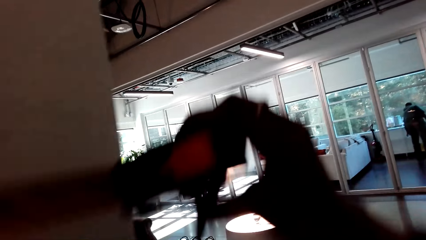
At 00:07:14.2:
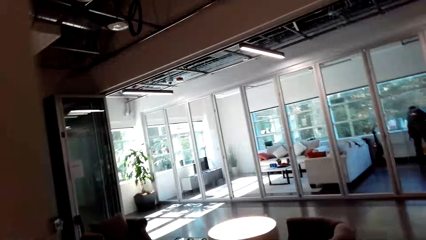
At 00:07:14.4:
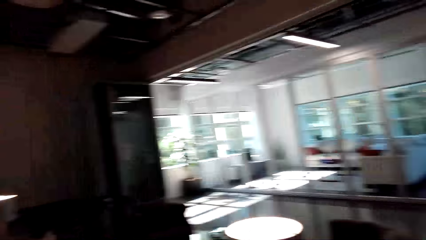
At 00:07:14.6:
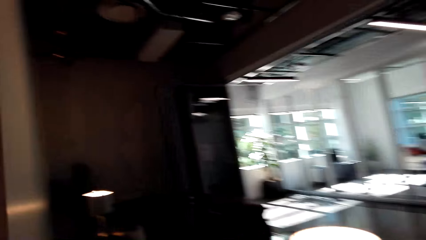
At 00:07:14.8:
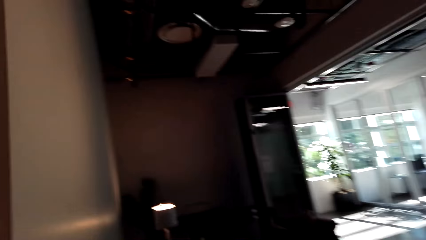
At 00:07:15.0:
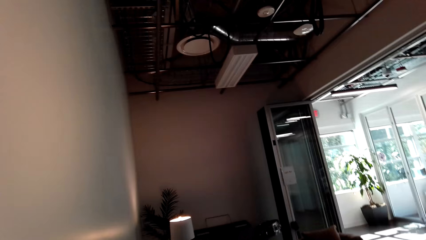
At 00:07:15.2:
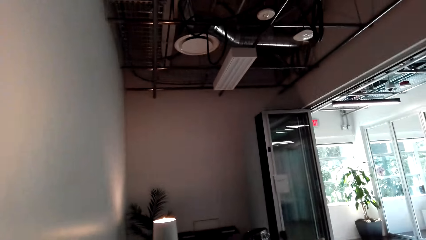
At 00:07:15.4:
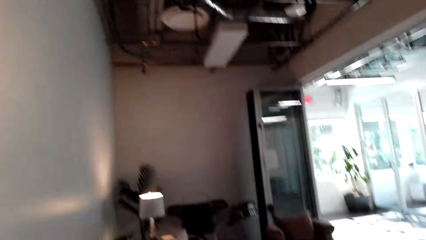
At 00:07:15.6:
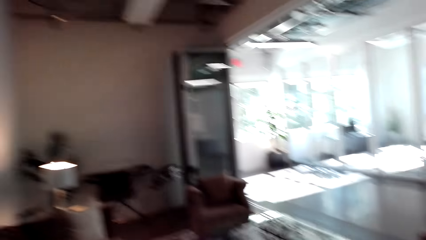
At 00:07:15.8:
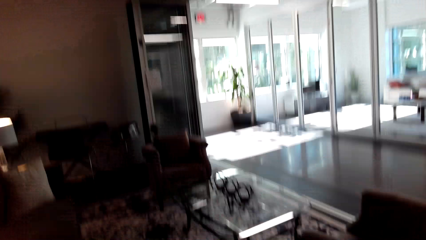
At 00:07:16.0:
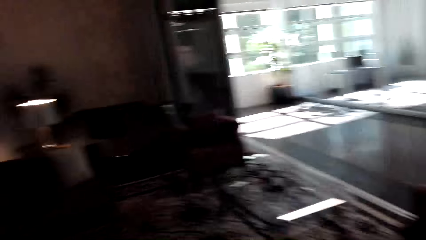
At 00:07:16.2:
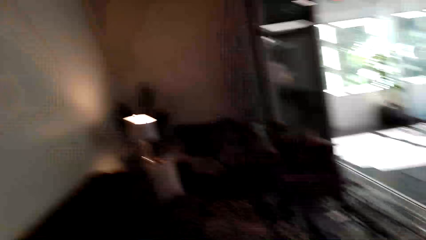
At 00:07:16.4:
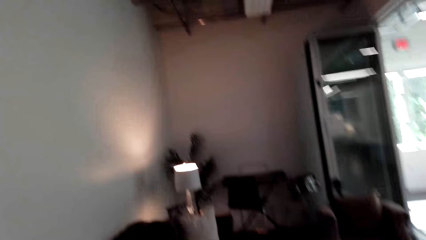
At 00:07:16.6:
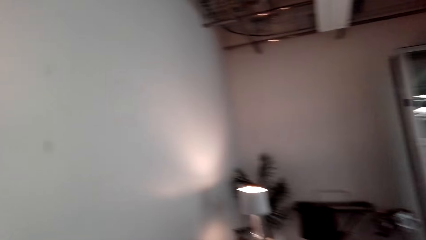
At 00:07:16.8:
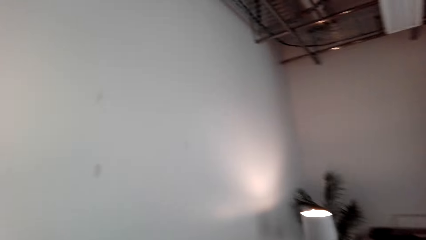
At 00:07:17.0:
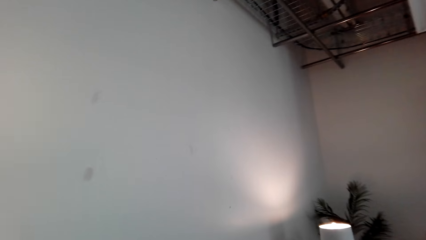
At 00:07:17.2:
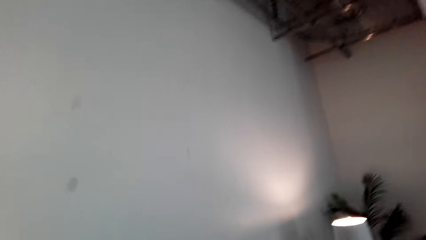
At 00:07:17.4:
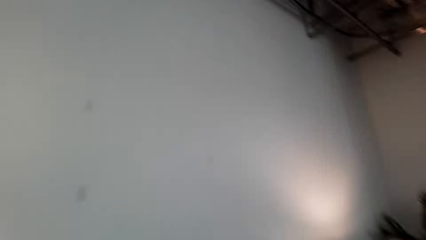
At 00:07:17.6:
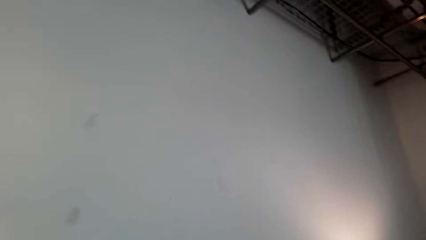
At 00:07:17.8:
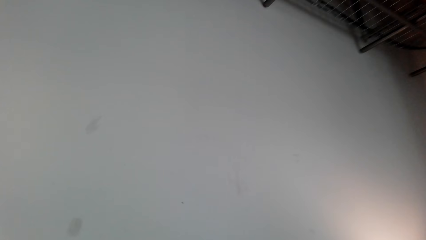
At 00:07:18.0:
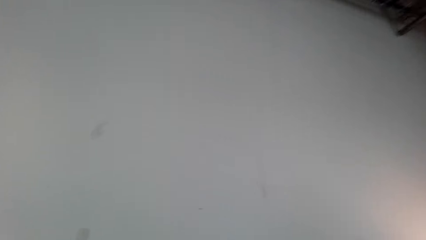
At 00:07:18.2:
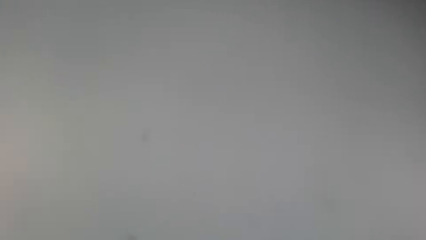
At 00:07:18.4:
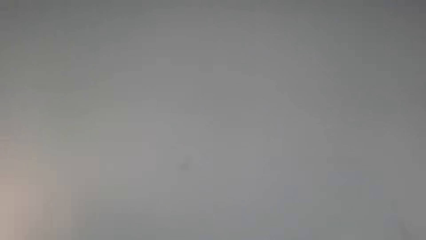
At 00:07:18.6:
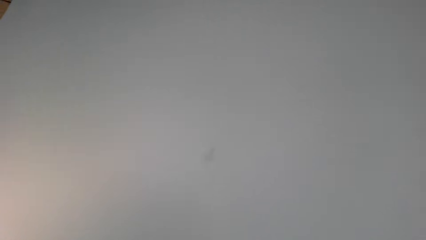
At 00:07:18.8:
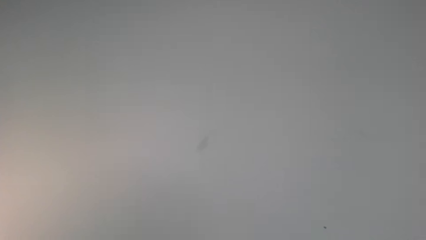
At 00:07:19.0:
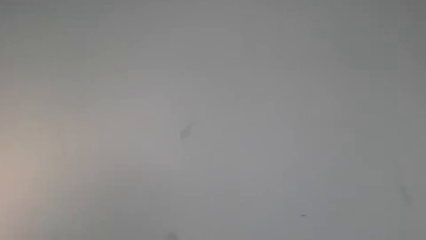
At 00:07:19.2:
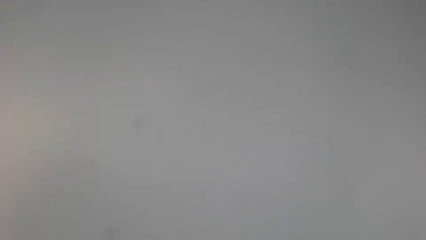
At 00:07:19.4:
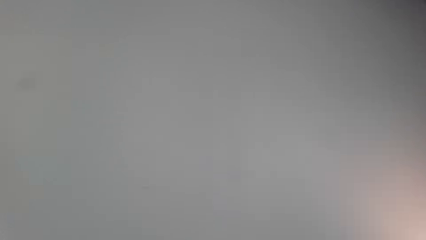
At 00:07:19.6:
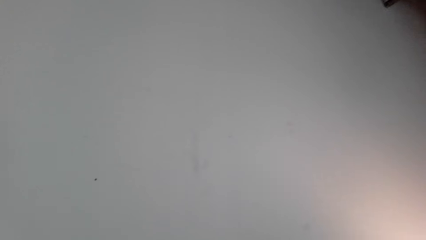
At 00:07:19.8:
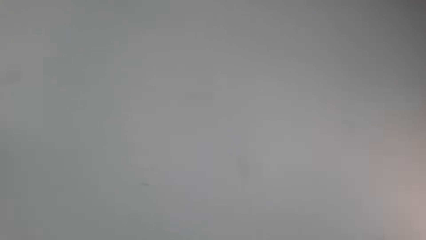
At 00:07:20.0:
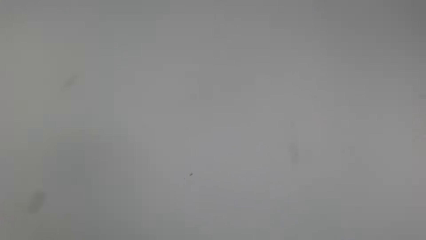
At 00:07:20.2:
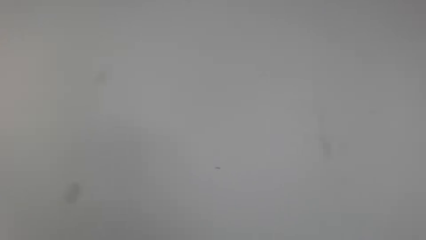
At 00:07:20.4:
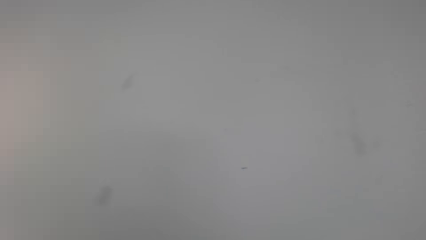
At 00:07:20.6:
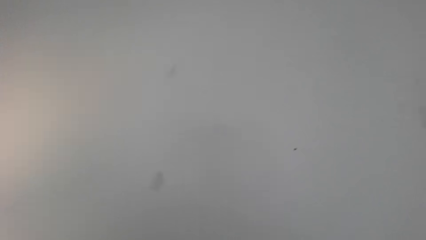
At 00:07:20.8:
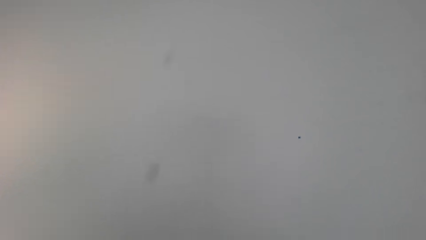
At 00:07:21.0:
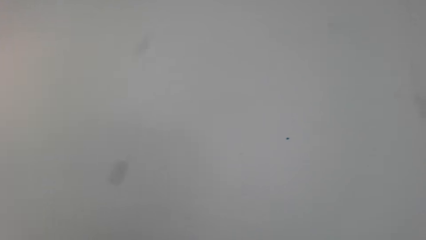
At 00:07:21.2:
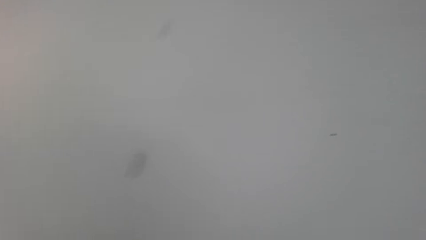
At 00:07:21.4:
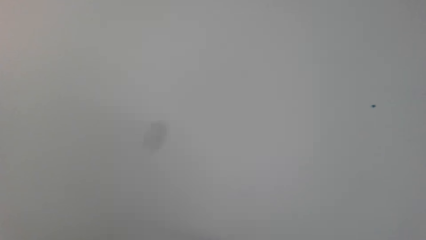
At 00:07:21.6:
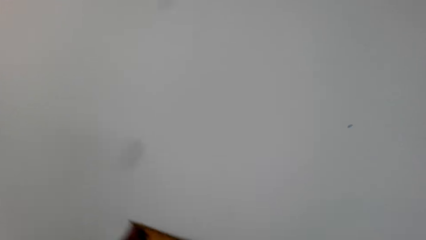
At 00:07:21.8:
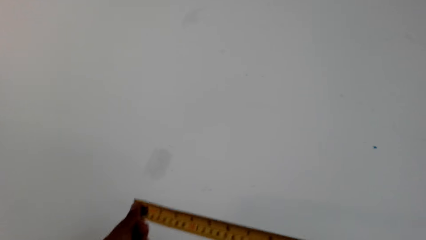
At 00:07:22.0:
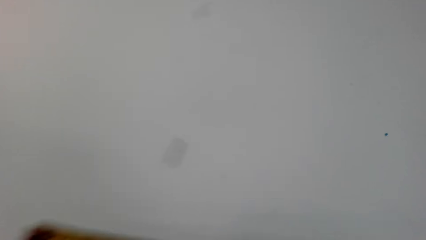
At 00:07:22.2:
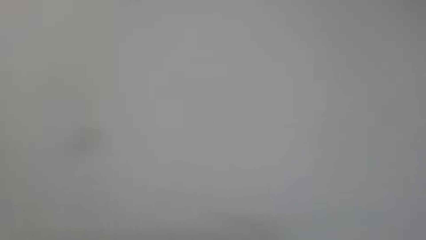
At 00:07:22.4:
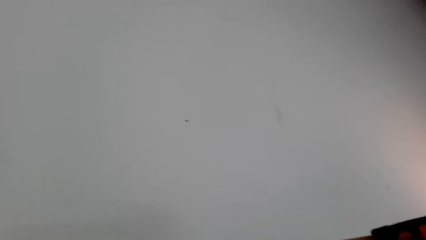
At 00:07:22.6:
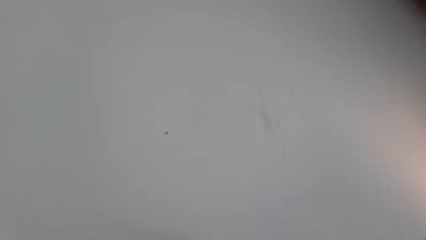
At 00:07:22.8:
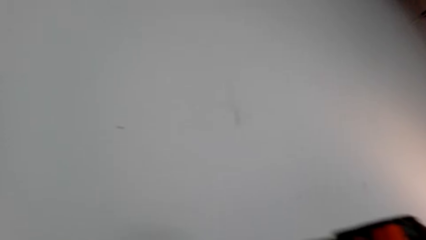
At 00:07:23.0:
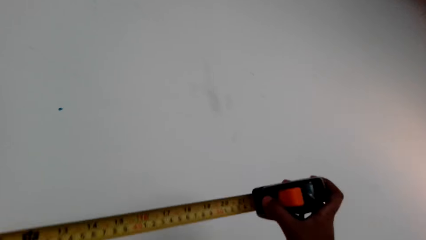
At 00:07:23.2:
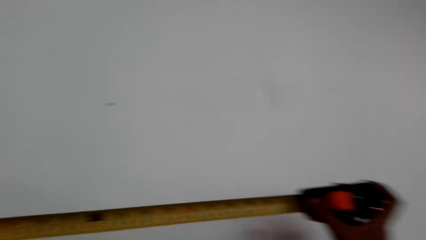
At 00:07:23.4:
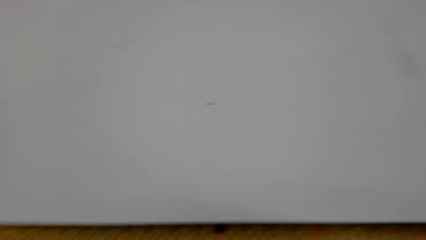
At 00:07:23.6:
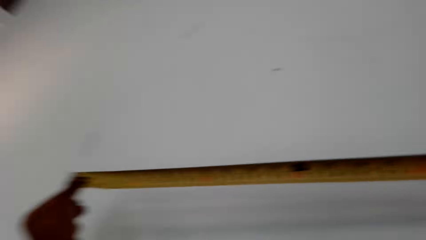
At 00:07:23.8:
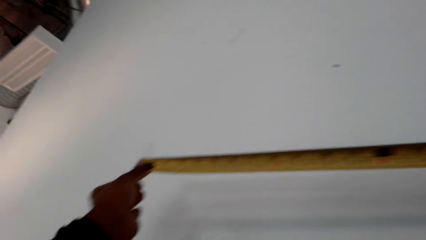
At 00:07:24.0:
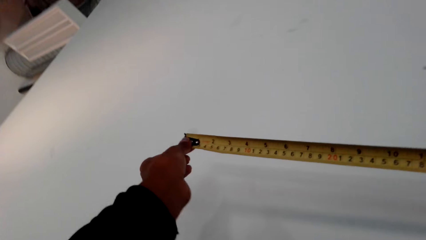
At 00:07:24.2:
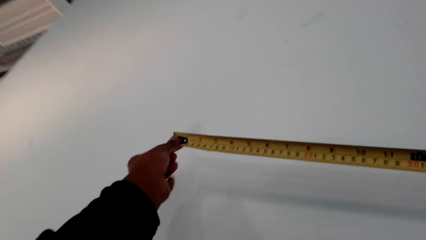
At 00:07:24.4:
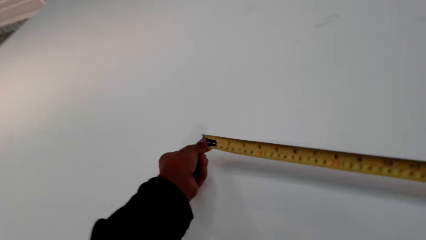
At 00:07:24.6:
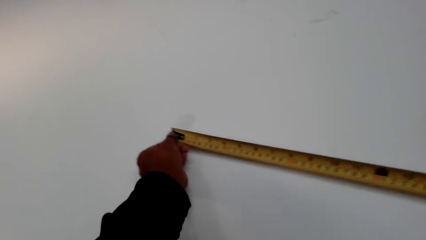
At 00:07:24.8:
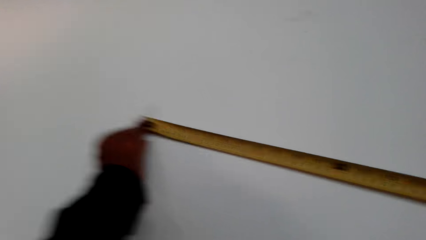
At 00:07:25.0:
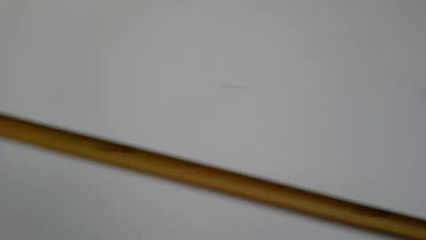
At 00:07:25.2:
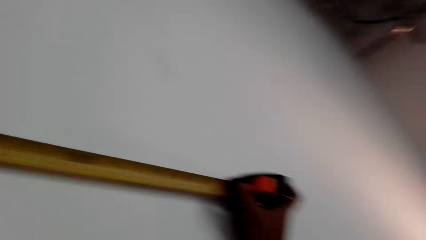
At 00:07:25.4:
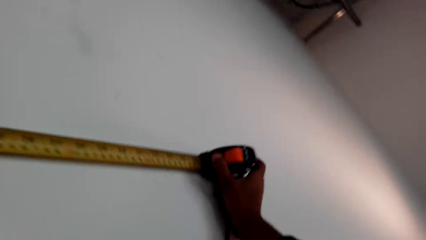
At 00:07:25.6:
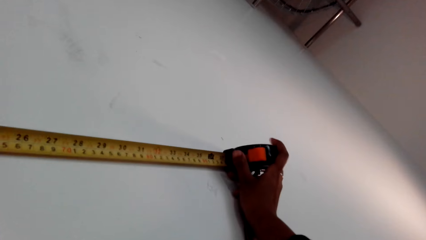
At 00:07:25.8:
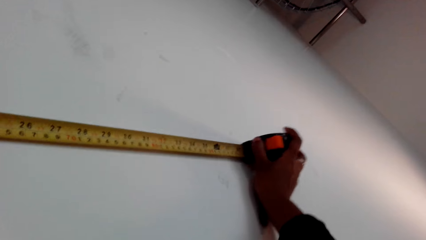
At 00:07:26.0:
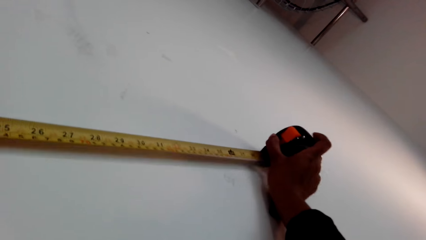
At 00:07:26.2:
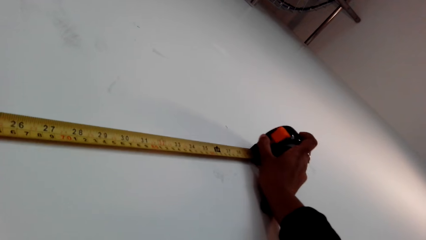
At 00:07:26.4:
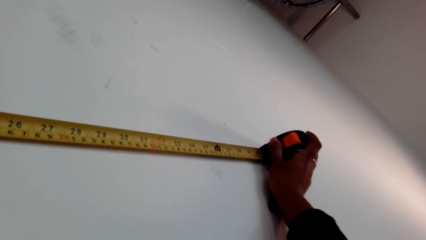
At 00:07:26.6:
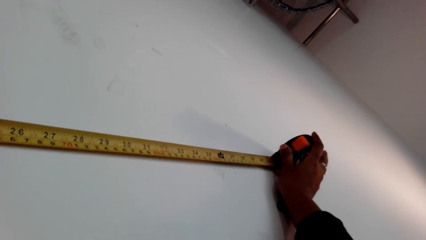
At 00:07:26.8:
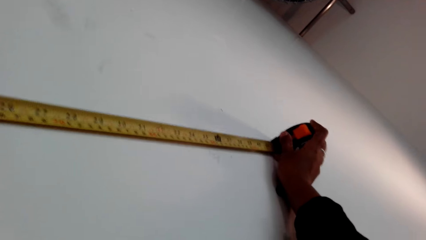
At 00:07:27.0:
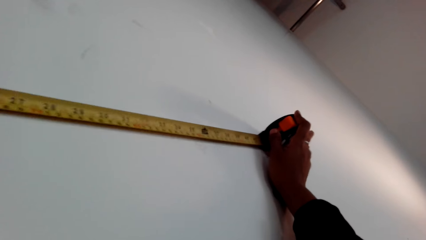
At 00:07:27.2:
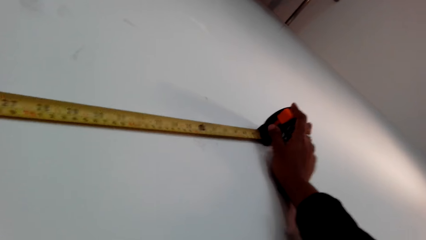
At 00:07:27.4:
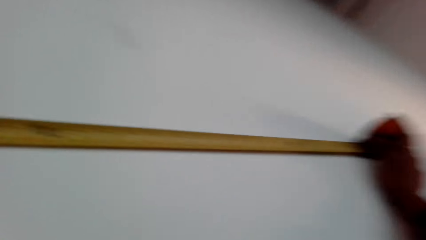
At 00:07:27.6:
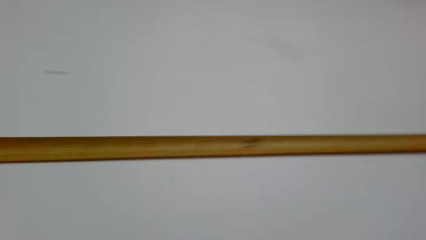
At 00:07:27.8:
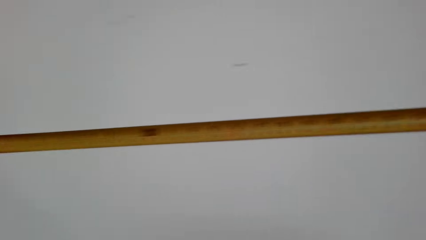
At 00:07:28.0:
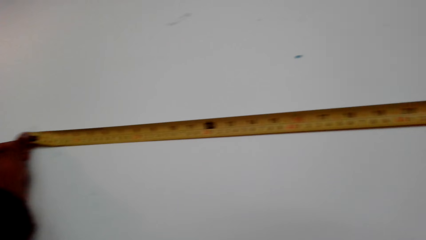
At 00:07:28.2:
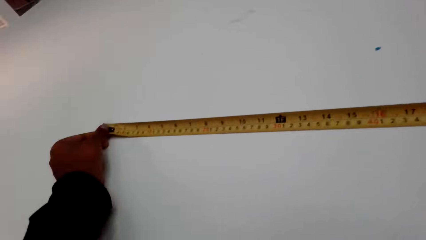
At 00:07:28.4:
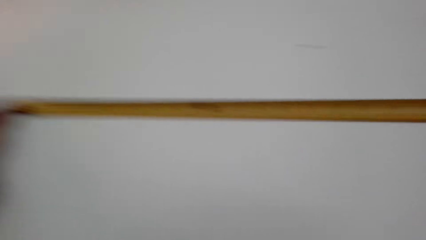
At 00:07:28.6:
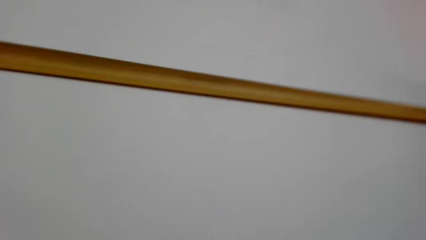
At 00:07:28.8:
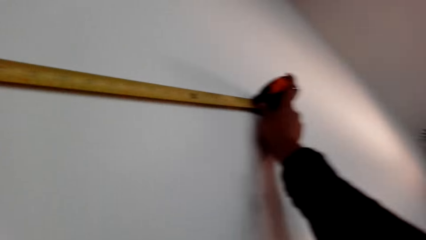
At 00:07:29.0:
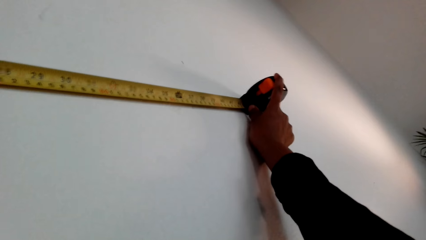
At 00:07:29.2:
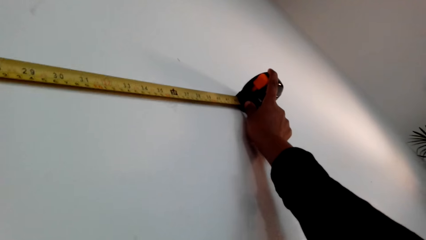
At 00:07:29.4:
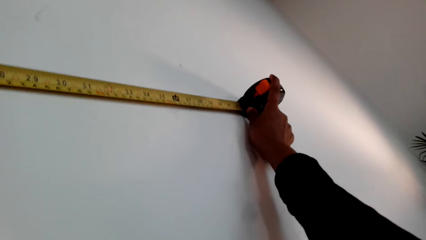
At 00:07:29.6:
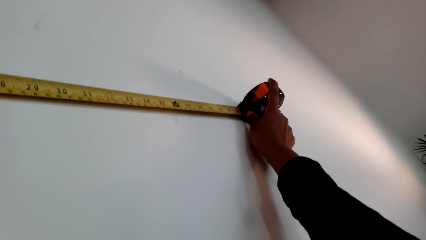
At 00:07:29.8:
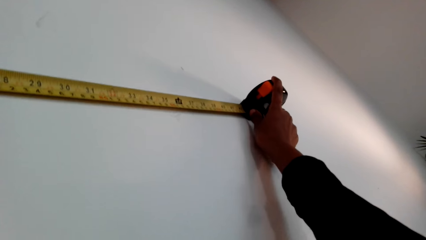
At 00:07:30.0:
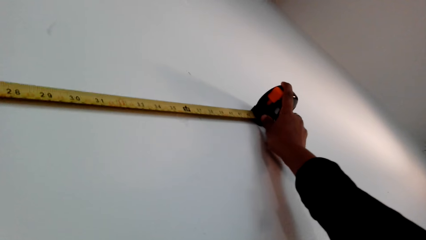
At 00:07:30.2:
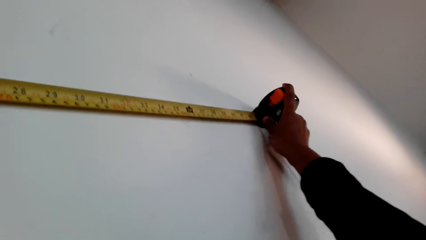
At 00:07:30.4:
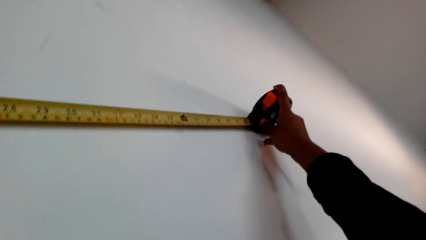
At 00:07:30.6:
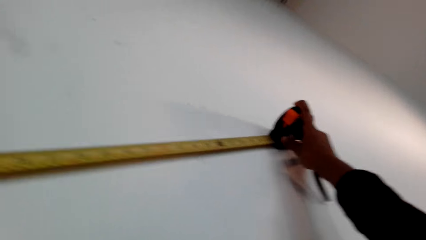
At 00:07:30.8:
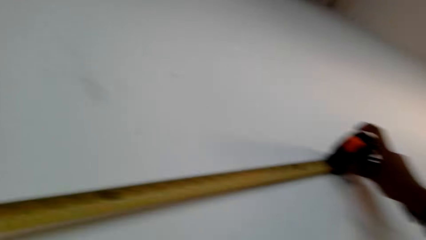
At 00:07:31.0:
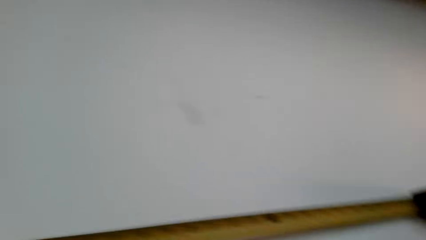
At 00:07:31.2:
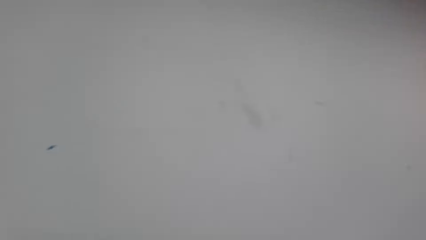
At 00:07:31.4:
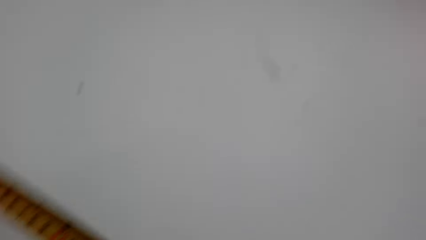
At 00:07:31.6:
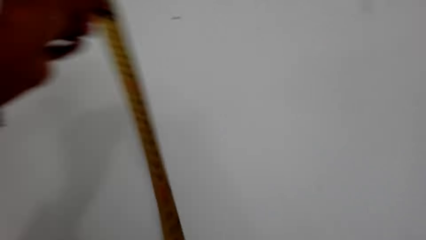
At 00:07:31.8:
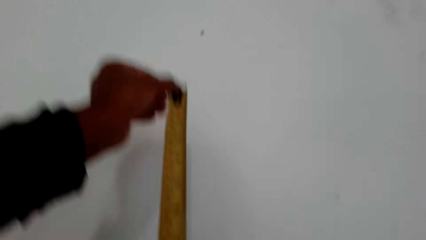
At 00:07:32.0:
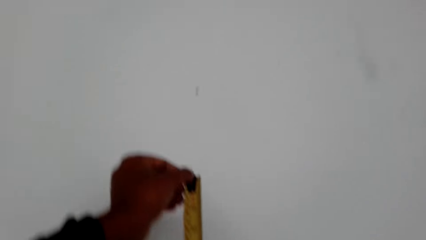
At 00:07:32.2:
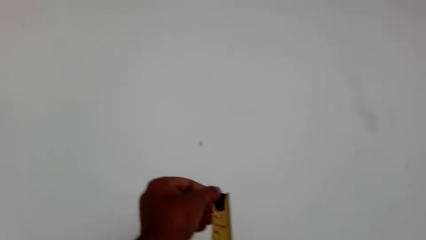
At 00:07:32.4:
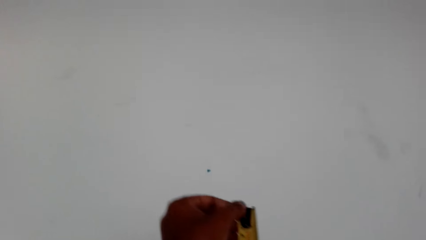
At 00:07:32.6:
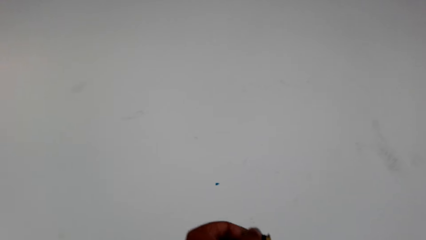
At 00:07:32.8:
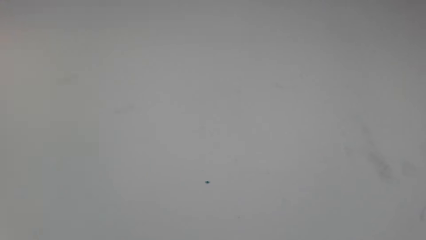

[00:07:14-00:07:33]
The camera wearer walks to the sofa. They take measurements of the wall. They measure a part of the length of the wall.
